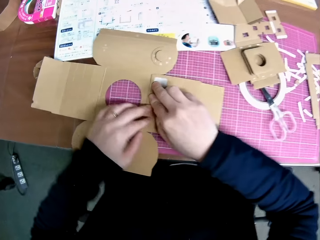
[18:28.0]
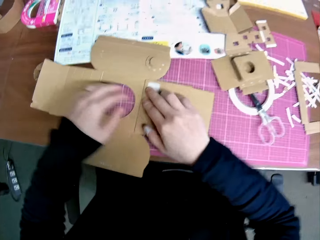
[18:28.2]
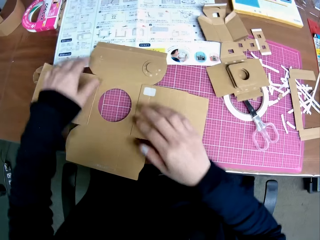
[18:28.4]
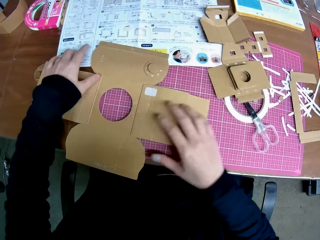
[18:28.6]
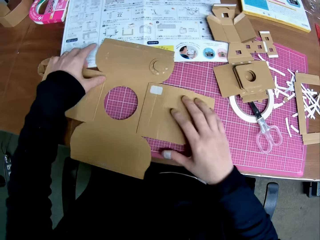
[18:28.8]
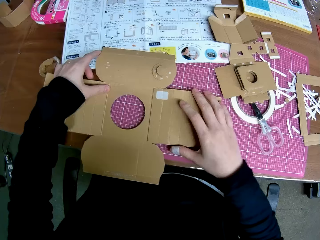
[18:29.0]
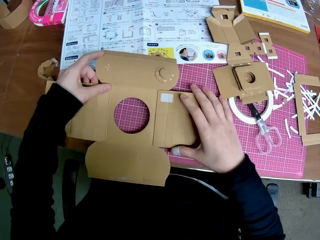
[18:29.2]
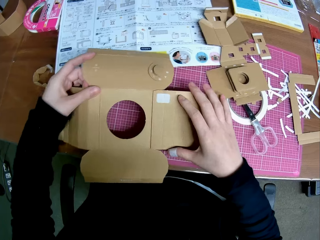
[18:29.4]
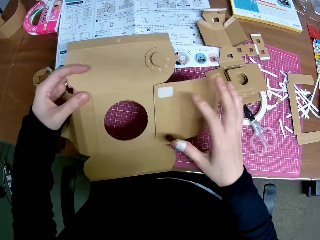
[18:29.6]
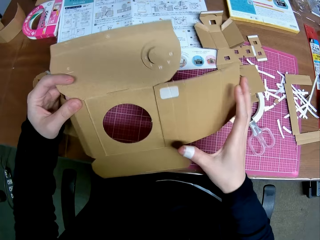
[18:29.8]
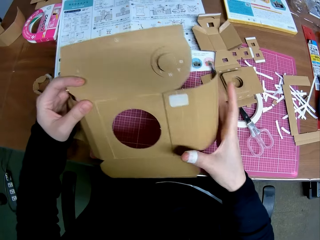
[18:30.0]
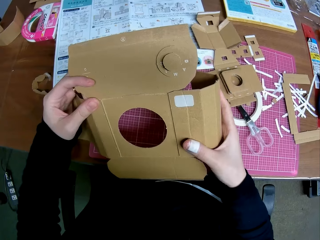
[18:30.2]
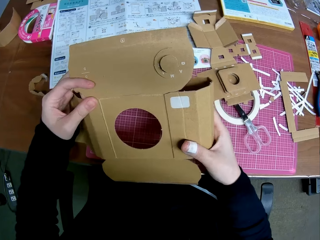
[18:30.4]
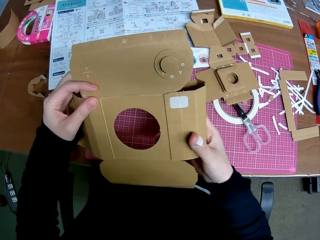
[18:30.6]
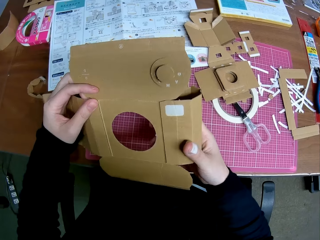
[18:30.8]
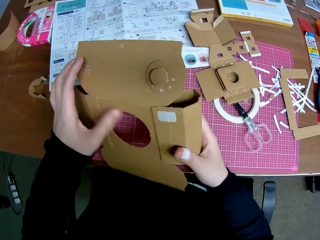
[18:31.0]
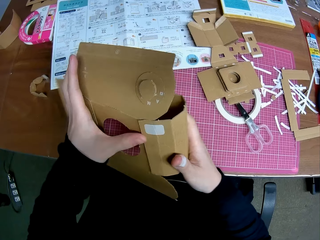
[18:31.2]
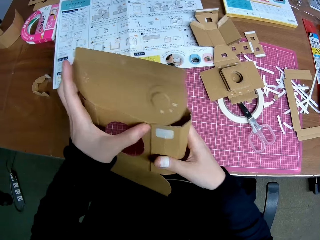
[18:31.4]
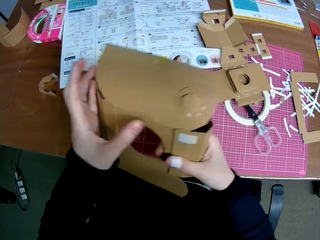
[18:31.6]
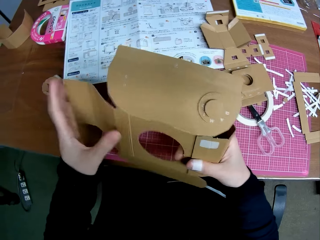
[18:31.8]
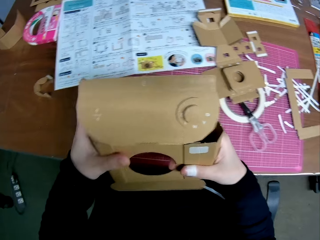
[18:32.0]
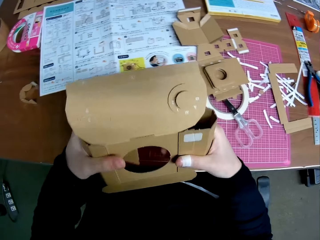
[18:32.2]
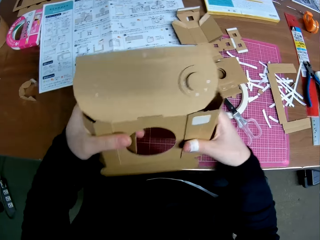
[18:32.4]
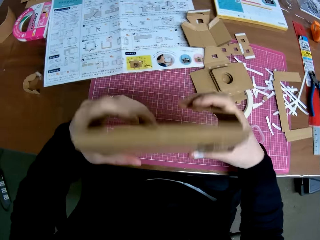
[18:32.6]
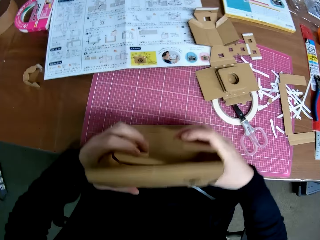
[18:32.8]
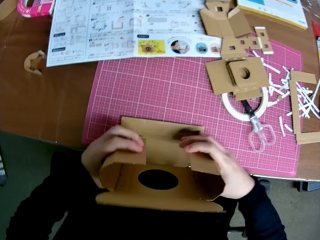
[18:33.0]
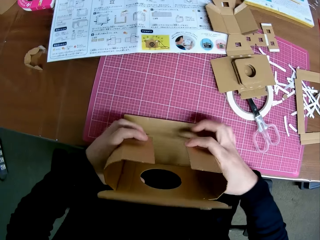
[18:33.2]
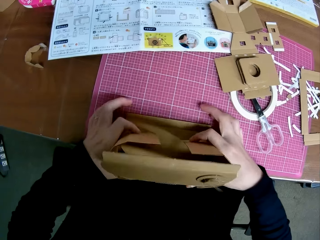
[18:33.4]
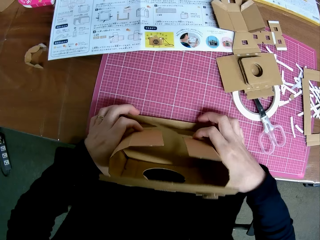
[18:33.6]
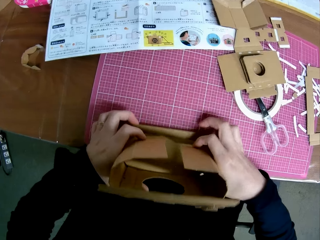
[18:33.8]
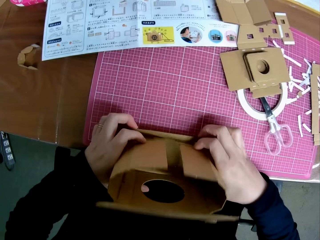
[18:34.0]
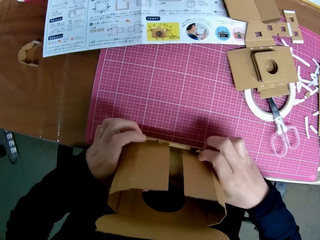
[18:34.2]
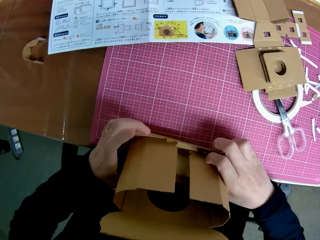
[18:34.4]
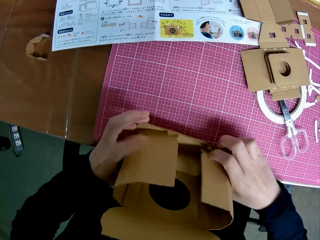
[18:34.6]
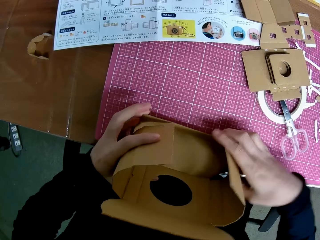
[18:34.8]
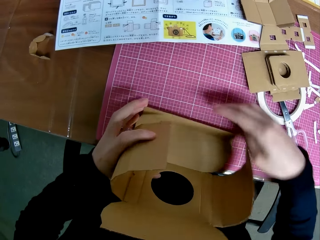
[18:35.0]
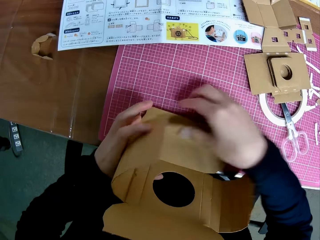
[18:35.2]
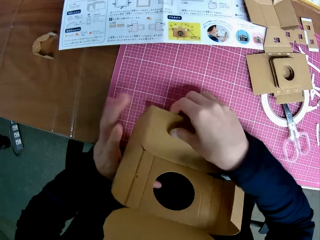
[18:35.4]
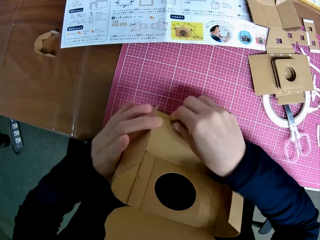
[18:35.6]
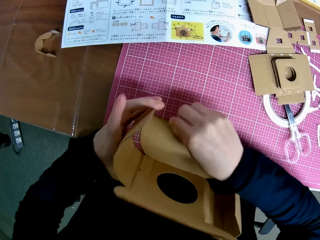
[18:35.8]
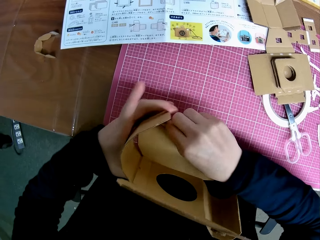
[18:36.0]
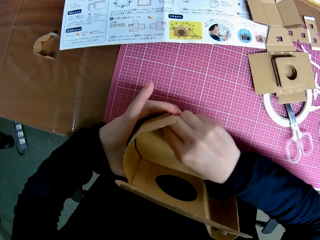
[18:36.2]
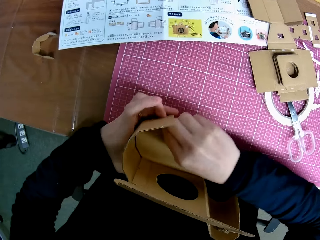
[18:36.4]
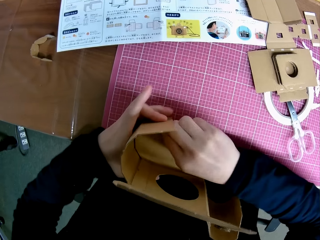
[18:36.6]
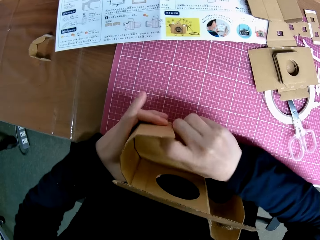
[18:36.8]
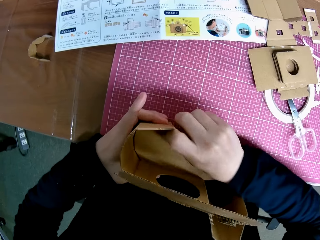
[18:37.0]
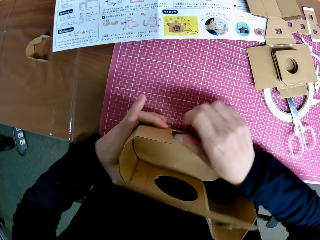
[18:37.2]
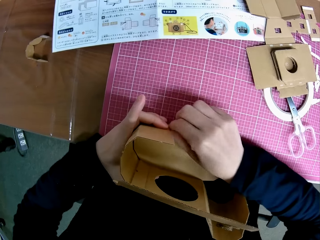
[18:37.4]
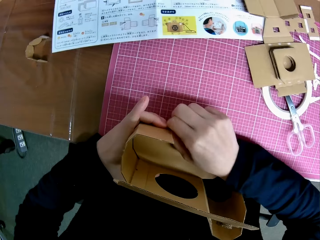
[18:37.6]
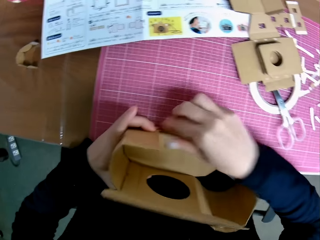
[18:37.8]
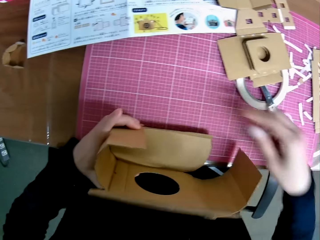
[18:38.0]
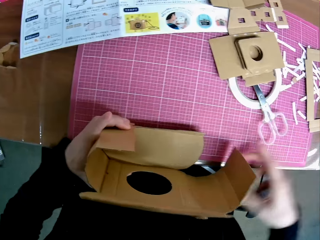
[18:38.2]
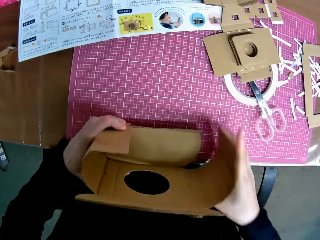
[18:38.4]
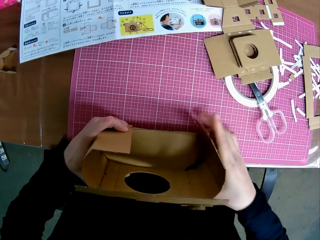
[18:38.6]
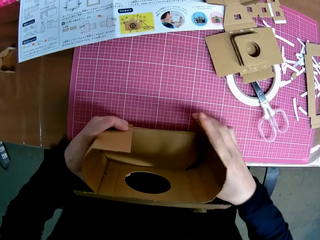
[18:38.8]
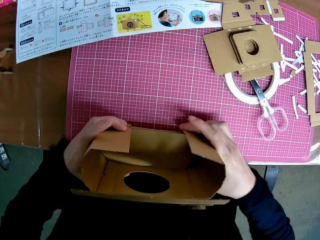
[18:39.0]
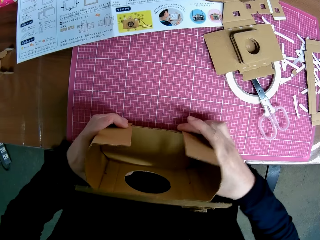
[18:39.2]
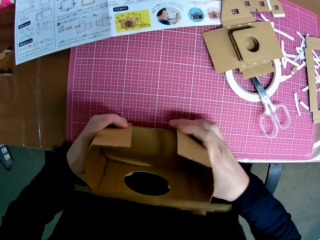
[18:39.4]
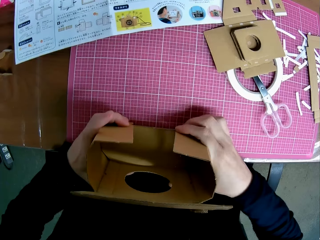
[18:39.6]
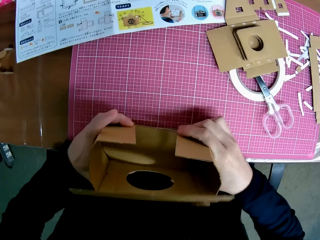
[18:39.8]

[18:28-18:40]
The camera wearer pulls up the woodcraft. They stare at the woodcraft. They fold the woodcraft.

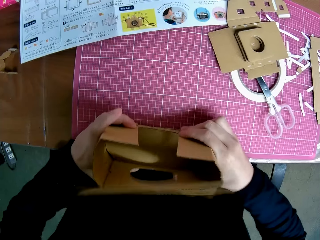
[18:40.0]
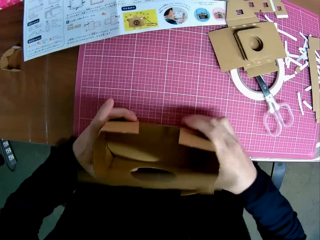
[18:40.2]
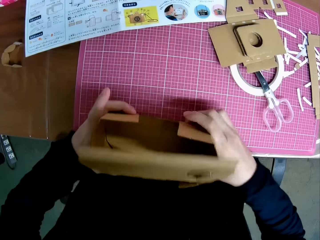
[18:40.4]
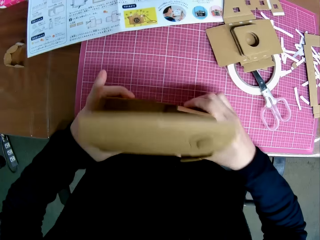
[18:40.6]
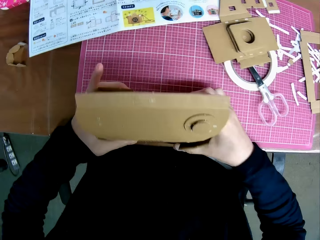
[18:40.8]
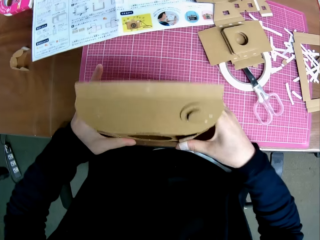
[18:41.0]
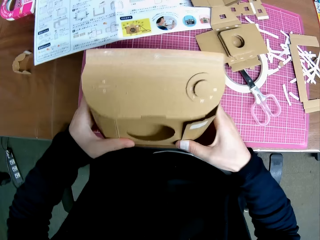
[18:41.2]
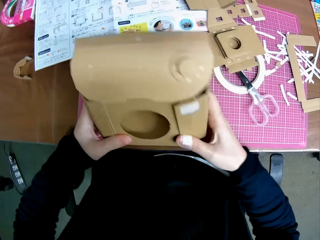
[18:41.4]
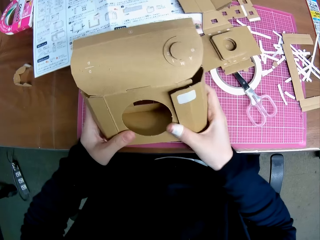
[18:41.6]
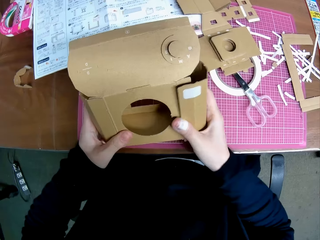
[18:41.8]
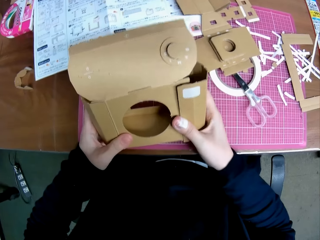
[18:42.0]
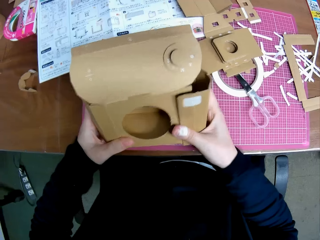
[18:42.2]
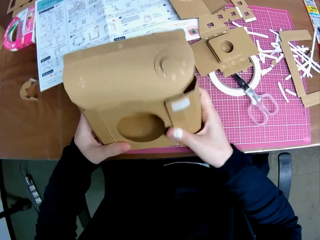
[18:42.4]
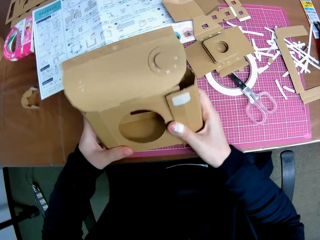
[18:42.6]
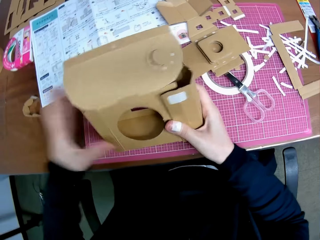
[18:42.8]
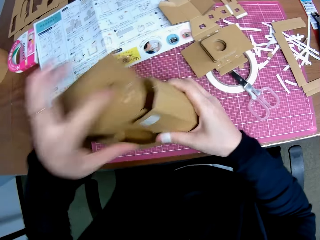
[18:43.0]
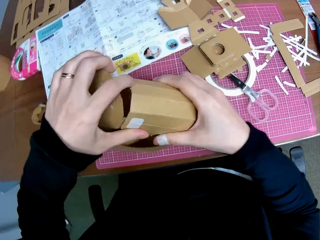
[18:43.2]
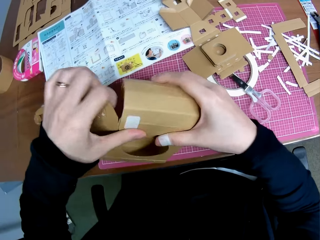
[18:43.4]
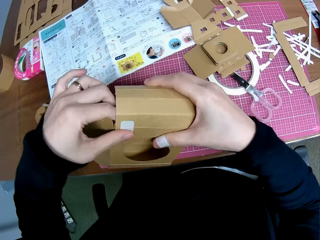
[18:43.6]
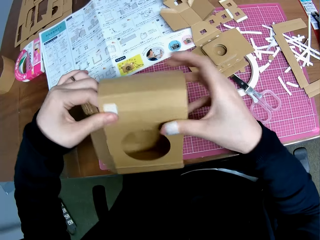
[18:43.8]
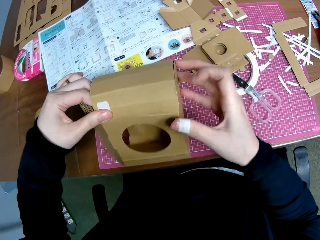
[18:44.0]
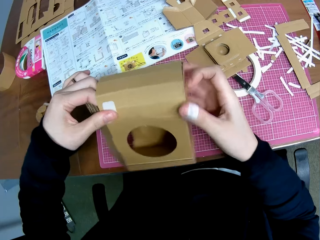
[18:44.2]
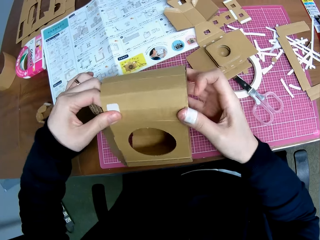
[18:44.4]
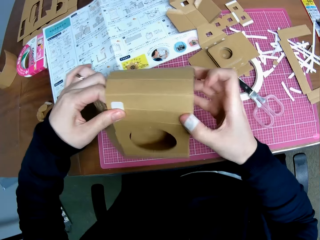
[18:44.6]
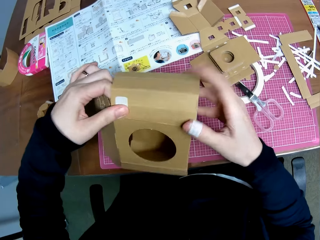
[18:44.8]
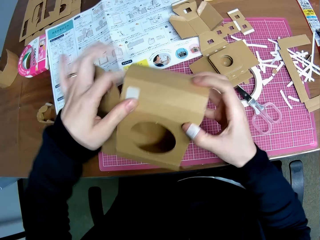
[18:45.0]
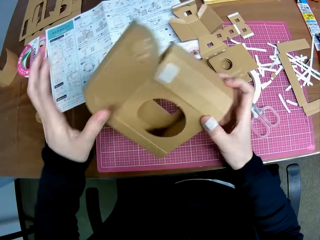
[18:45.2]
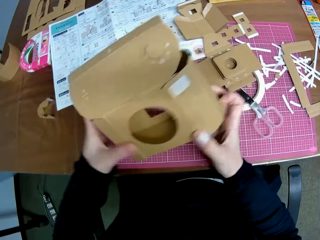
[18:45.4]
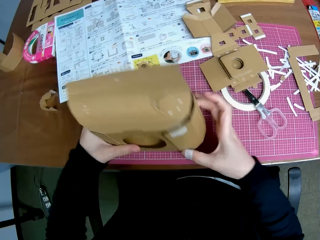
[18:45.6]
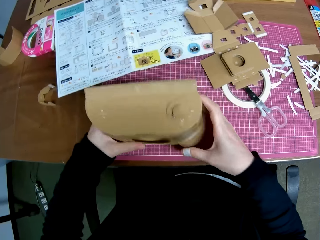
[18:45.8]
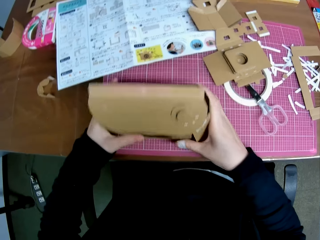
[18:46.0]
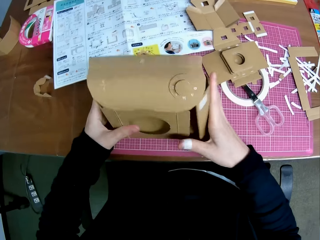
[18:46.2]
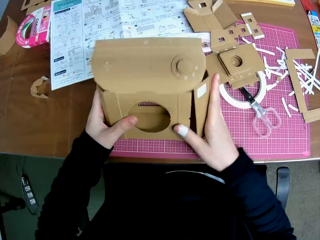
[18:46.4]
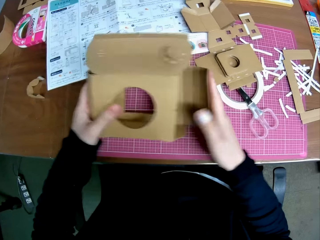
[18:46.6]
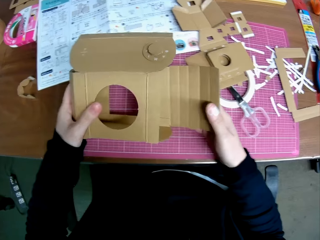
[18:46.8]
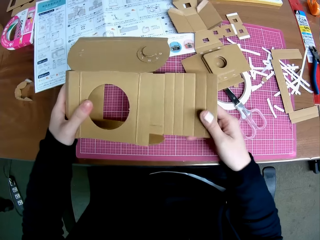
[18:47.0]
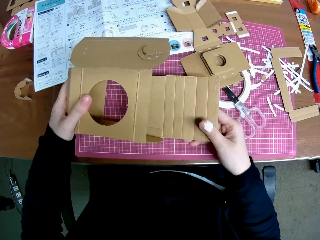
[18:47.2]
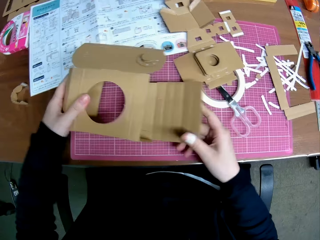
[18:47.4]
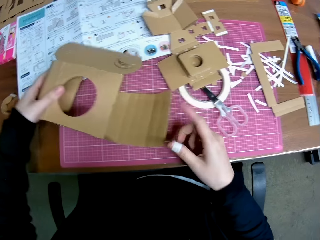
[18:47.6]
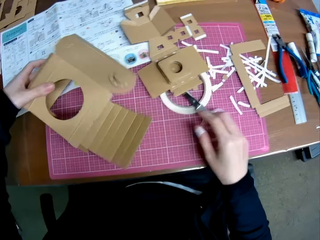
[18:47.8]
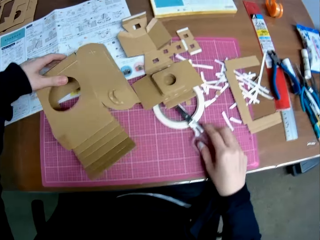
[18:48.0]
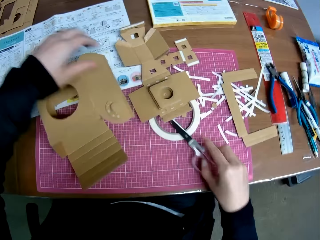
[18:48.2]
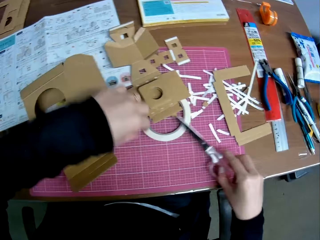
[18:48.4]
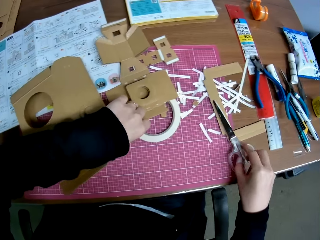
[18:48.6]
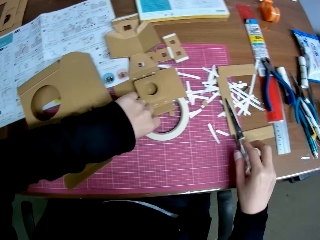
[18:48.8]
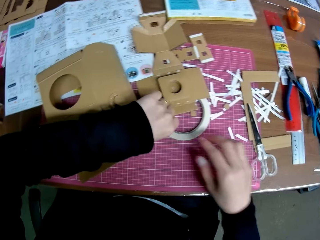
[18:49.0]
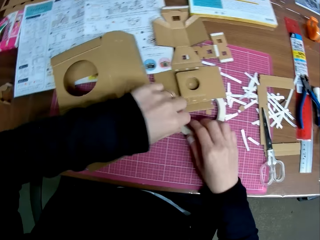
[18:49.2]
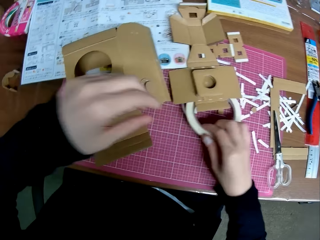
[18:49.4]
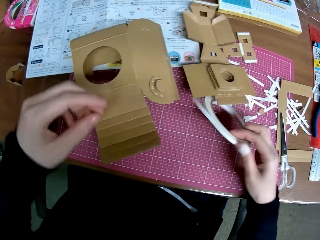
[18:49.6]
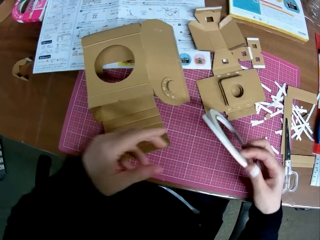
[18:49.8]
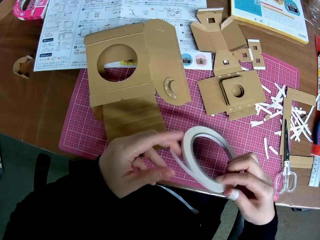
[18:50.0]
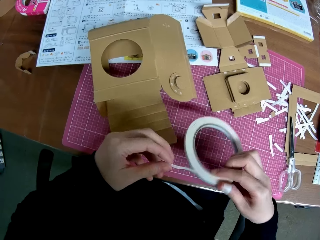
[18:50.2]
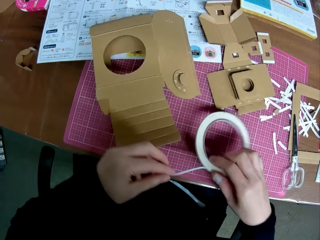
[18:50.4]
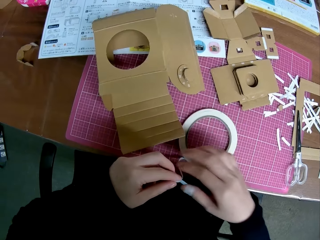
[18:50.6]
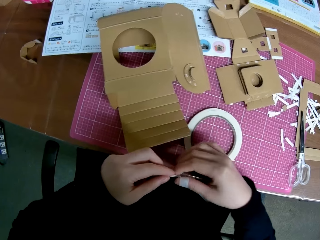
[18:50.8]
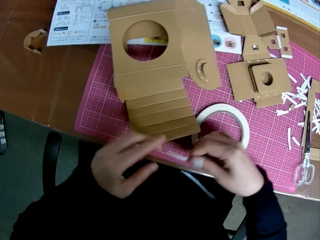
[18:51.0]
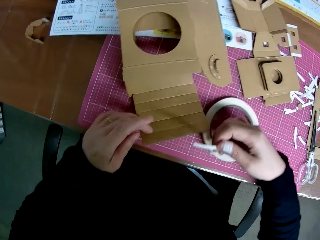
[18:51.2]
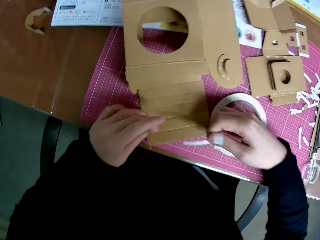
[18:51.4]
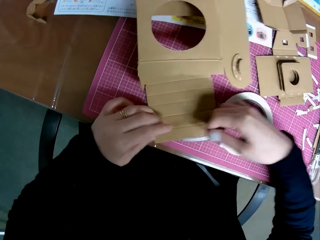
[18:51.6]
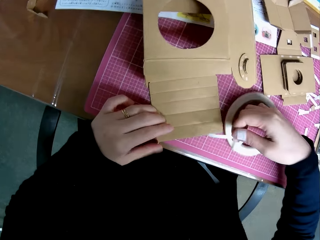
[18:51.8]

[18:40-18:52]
The camera wearer drops the woodcraft on the table. They pick up a scissors on the table. They drop the scissors on the table. They pick up the masking tape on the table.
